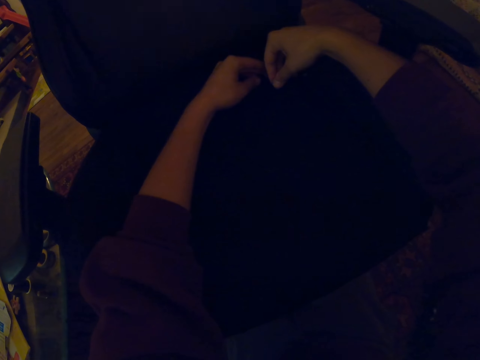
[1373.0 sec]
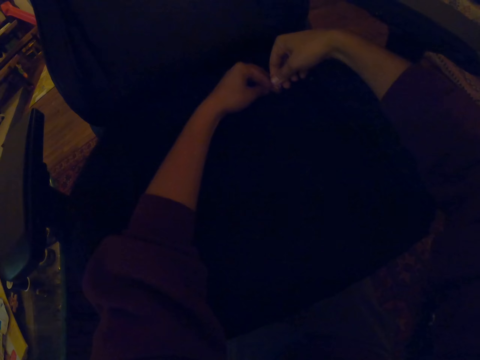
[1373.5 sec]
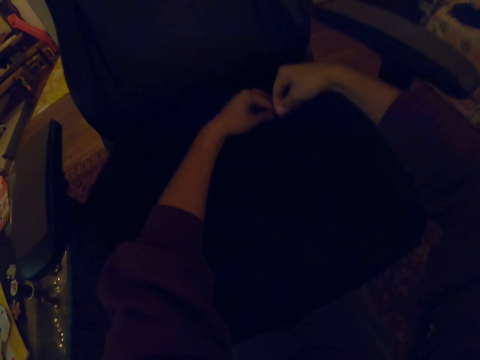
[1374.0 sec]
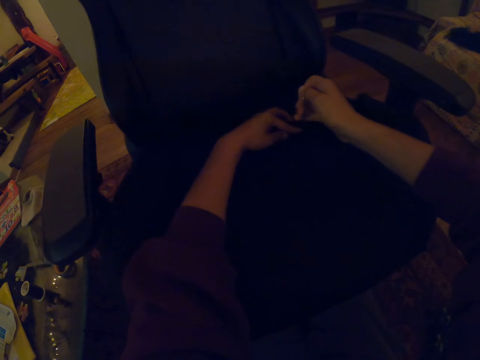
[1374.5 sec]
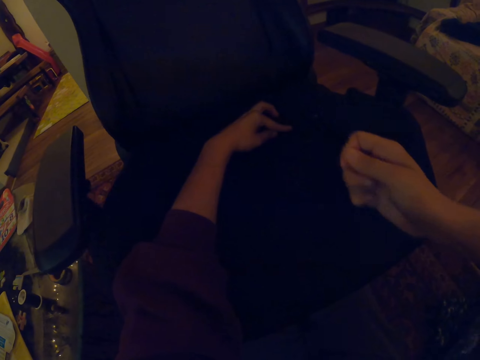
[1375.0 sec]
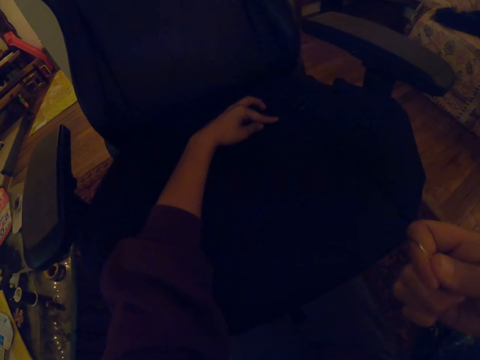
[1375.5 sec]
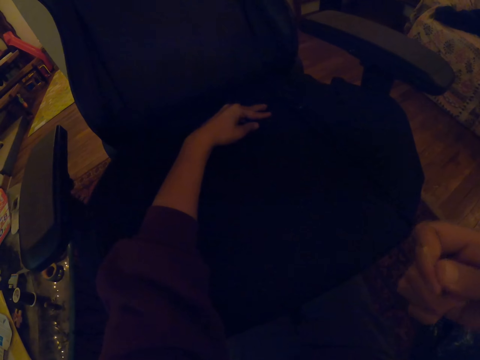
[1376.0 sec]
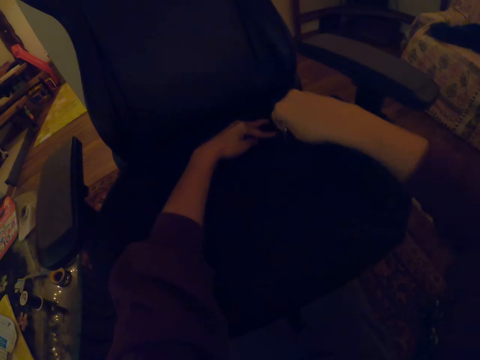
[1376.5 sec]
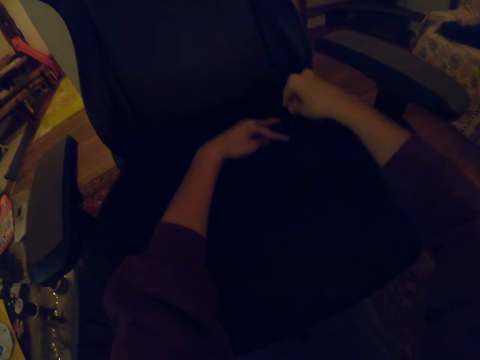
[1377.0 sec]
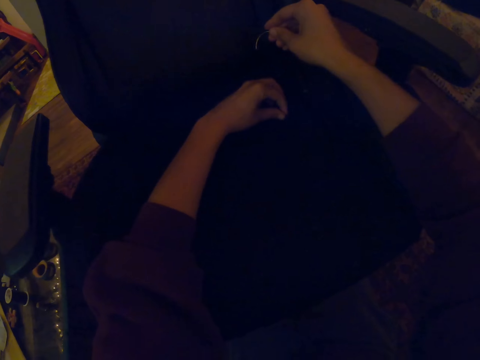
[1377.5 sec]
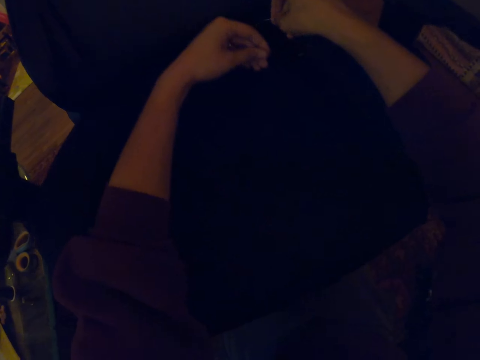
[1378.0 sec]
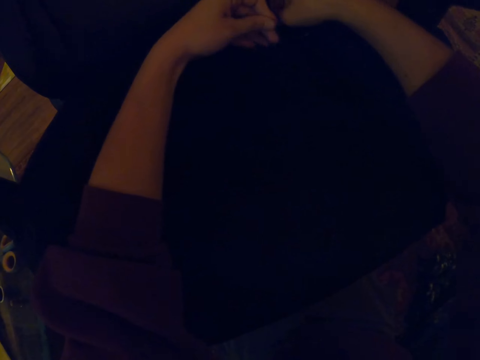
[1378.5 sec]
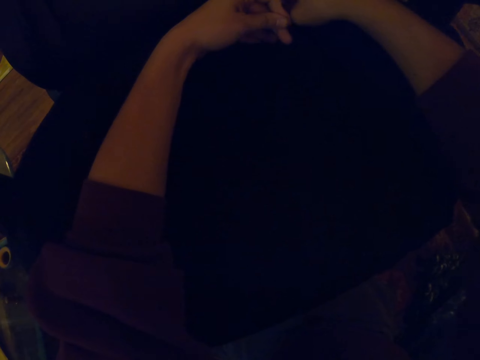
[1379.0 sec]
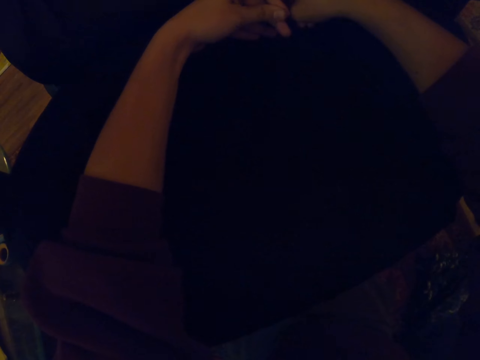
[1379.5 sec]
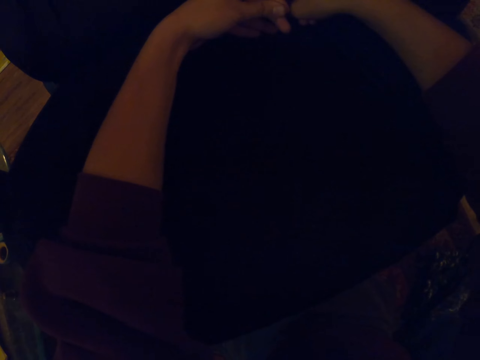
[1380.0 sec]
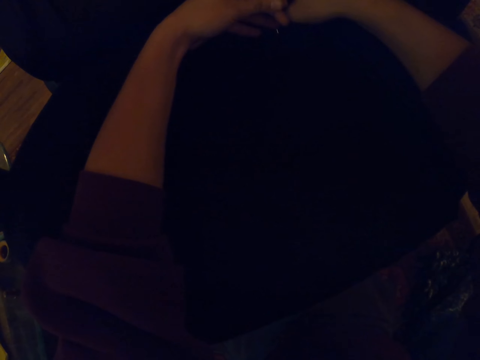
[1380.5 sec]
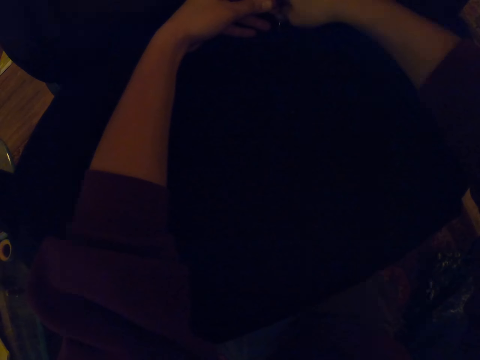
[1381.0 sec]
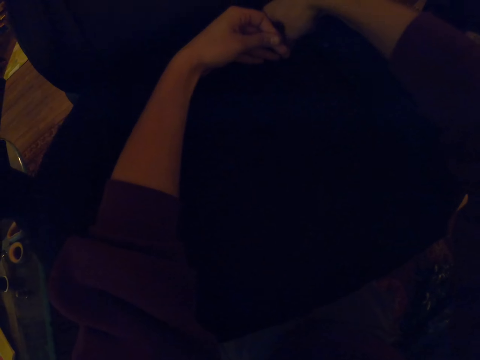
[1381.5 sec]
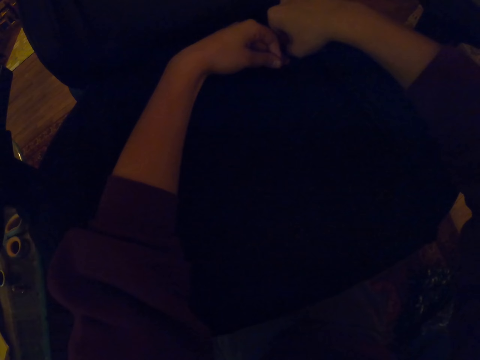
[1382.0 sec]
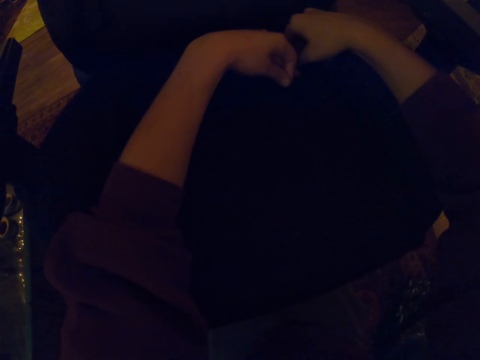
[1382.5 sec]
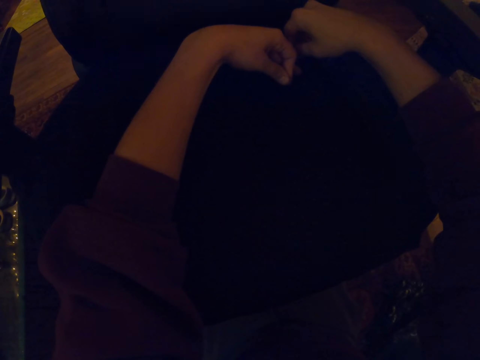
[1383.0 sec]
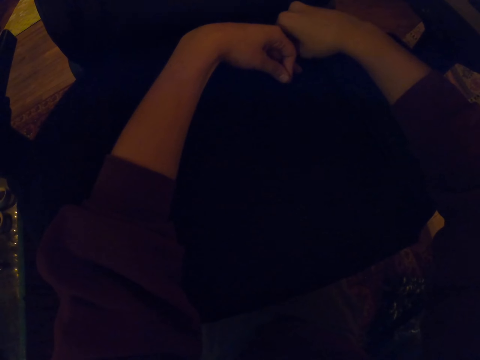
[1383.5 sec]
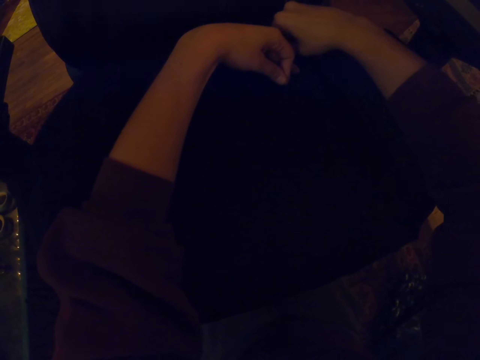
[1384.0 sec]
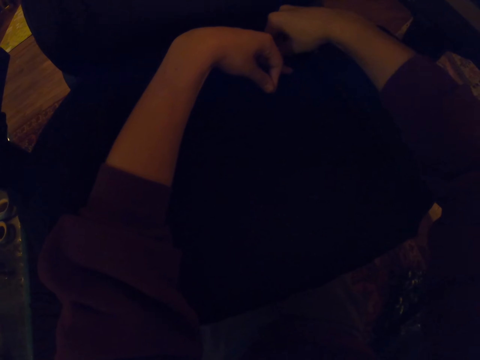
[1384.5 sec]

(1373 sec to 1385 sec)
The camera wearer pulls the thread with the right hand. They touch the chair. They sew the chair with a needle with a thread.

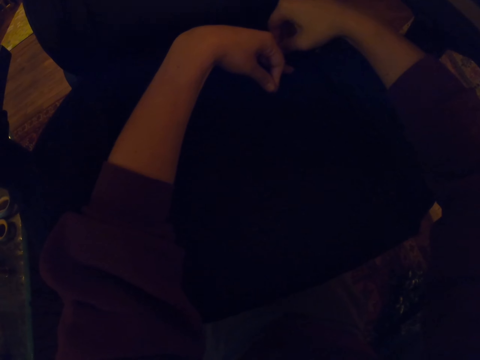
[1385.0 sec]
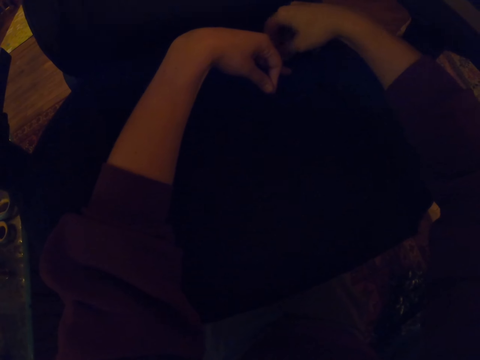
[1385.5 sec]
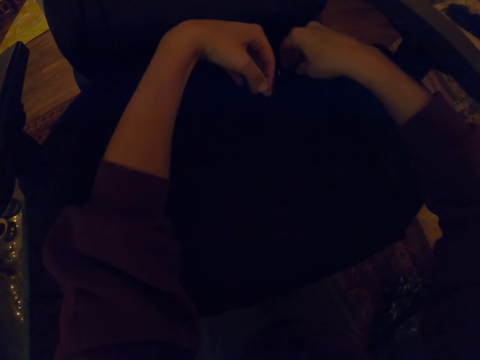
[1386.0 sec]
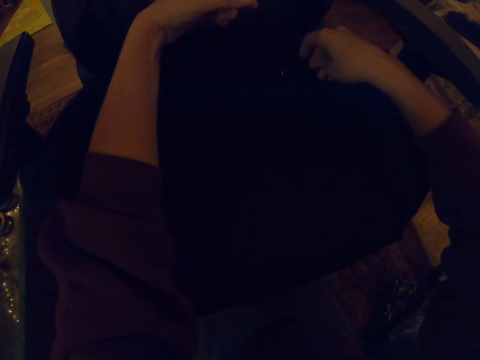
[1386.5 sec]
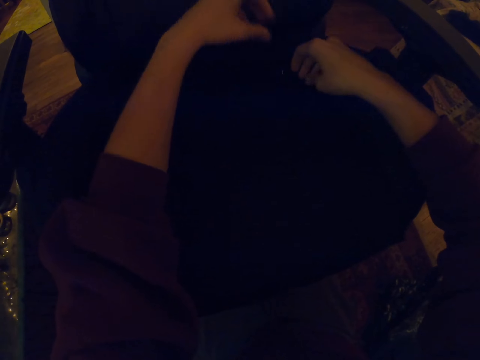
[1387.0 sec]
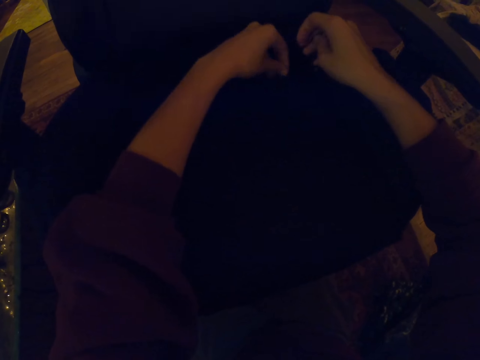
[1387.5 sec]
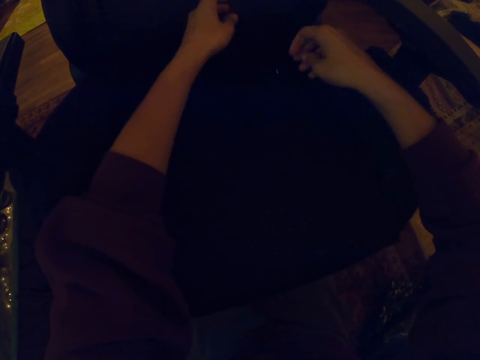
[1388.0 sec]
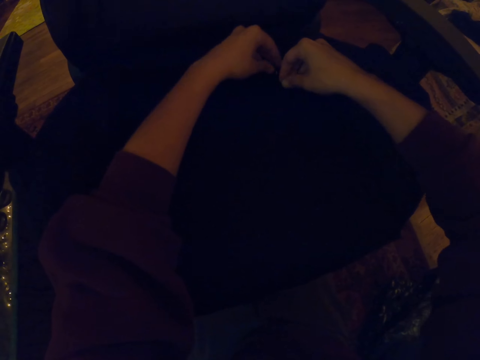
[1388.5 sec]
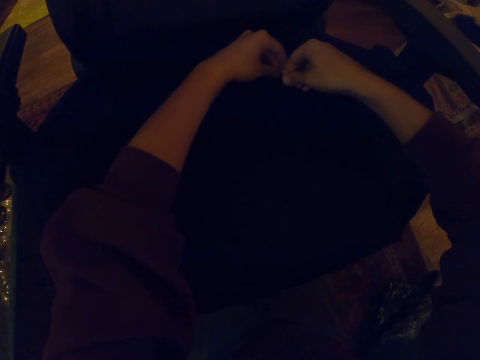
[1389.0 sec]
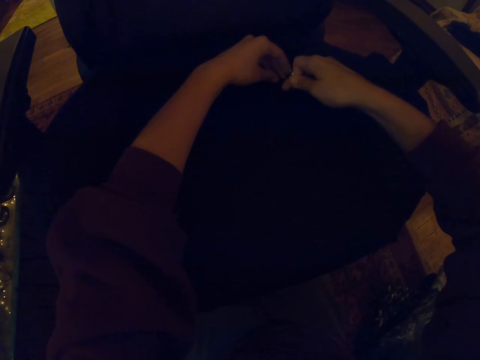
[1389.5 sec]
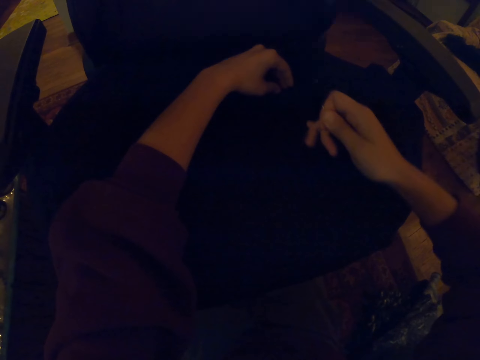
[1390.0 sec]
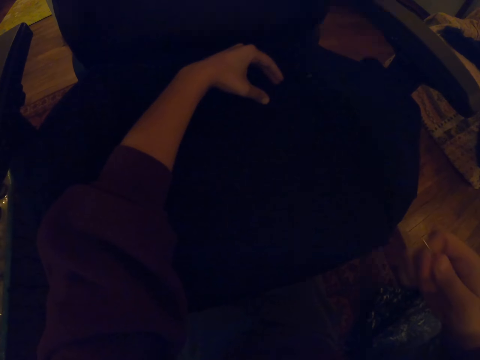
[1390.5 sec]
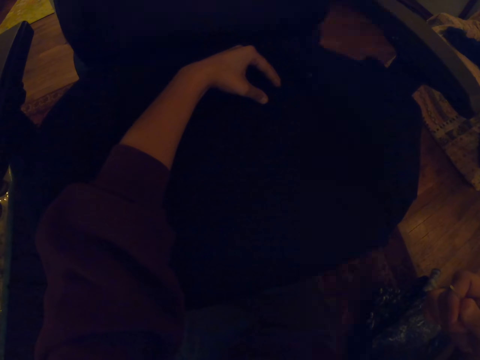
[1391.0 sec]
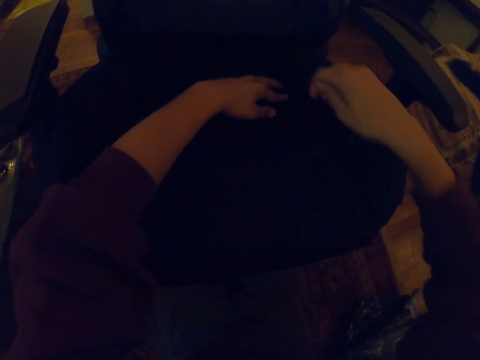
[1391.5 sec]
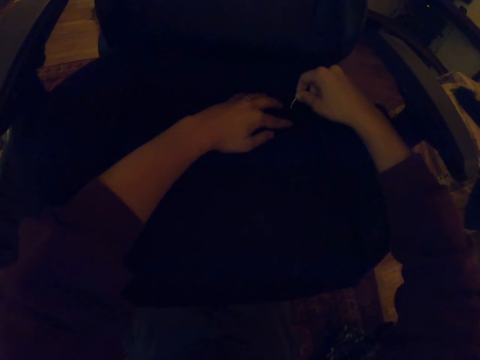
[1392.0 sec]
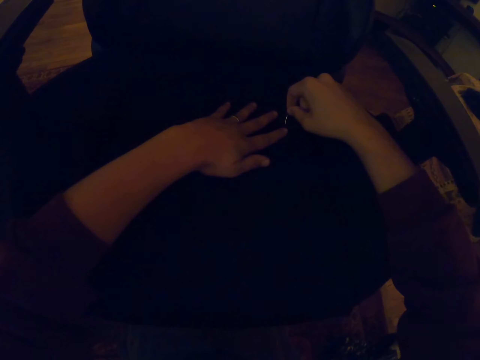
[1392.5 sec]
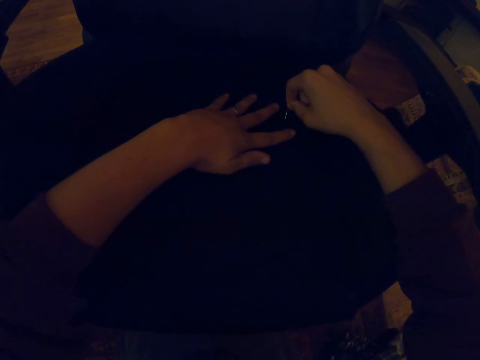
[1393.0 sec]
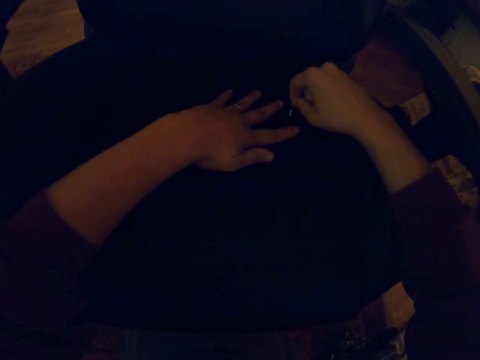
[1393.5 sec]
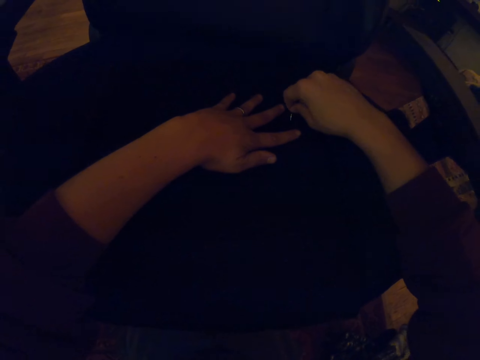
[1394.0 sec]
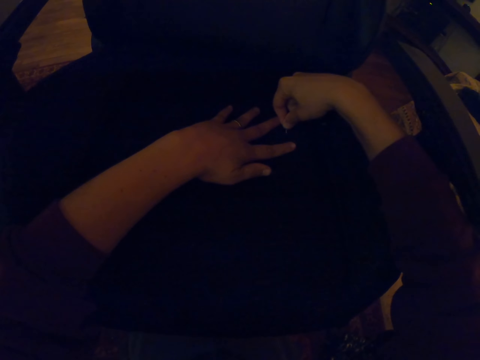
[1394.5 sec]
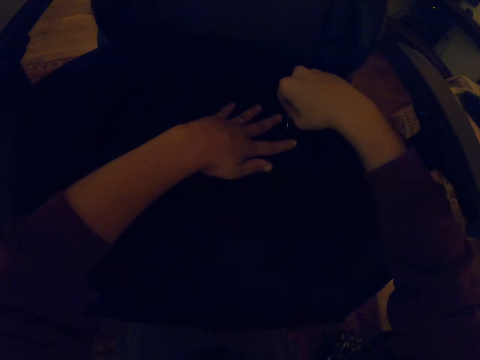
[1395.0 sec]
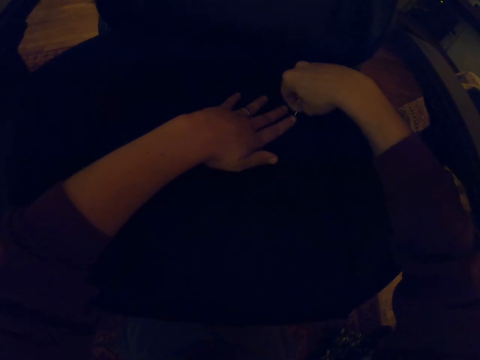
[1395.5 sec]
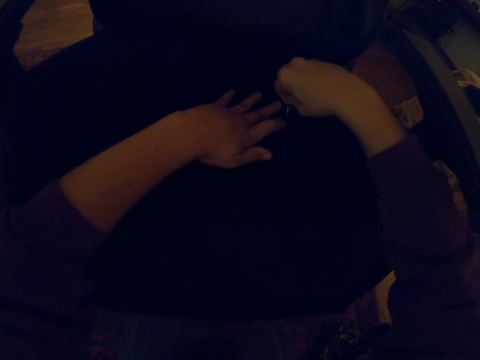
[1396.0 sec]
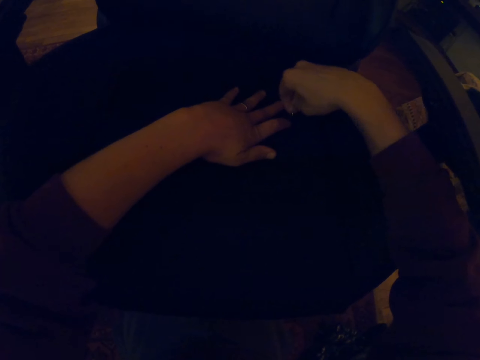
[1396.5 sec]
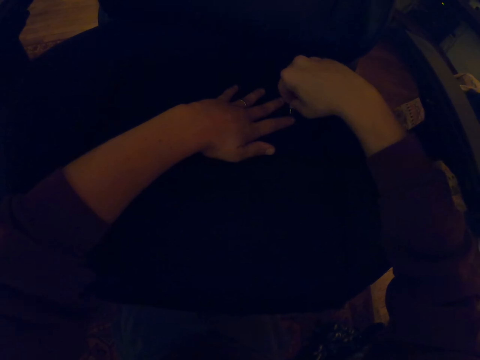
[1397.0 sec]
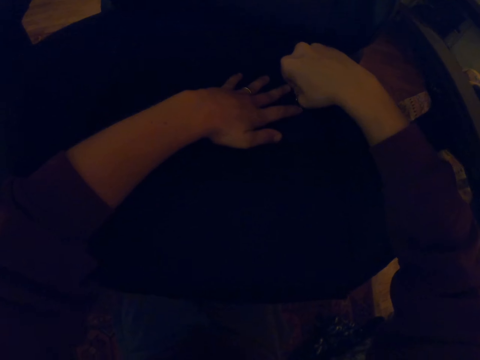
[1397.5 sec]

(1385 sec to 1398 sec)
The camera wearer pulls the thread with the right hand. They sew the chair with a needle with a thread.

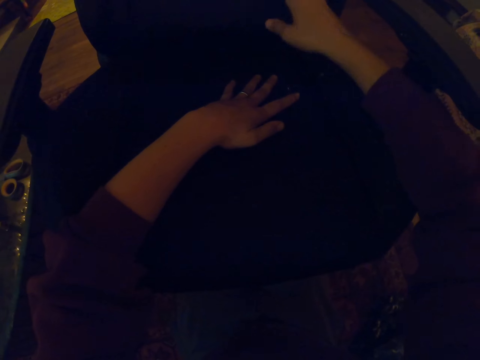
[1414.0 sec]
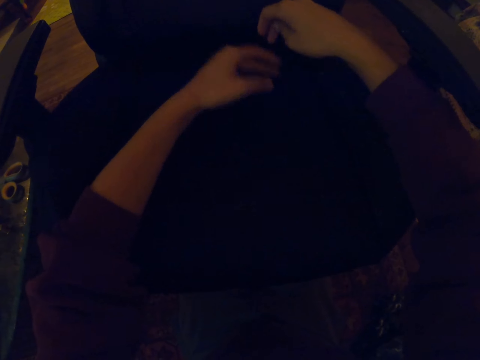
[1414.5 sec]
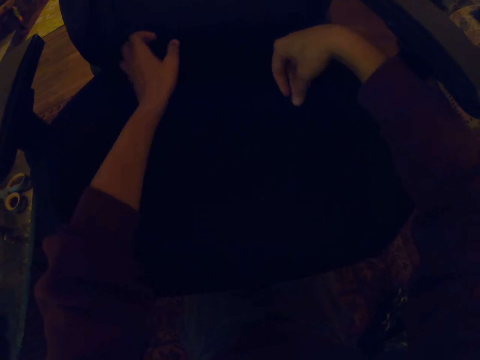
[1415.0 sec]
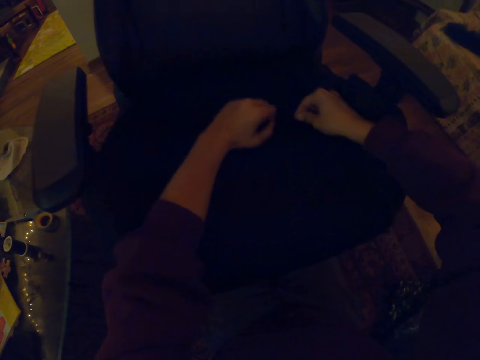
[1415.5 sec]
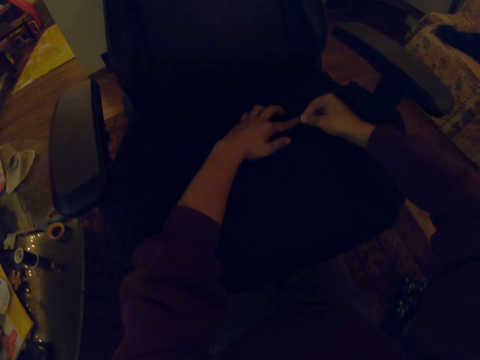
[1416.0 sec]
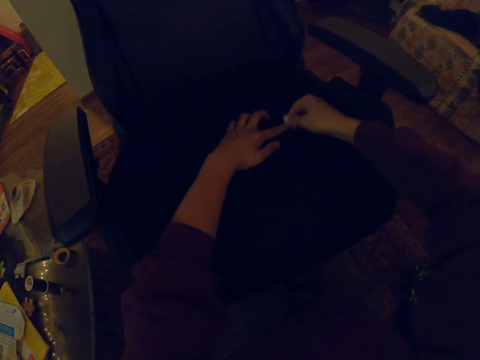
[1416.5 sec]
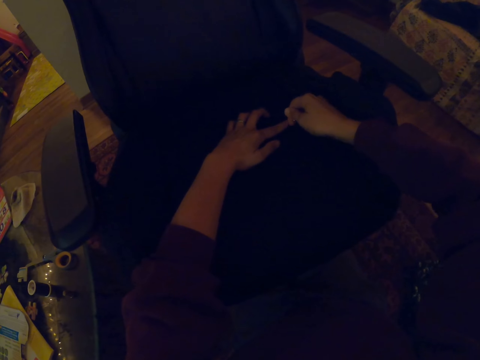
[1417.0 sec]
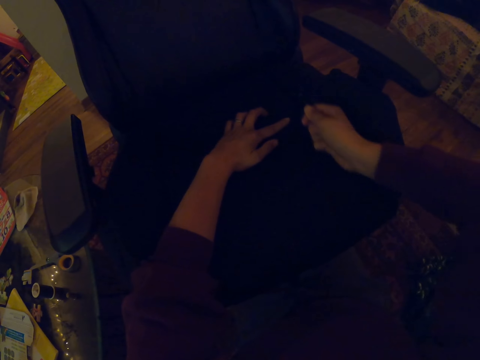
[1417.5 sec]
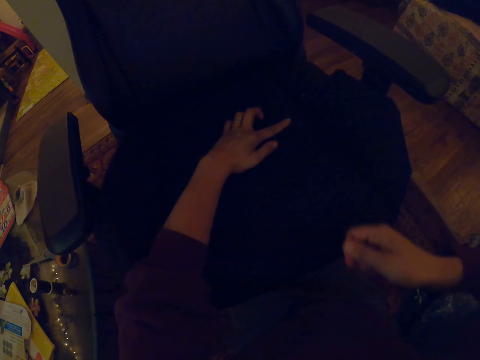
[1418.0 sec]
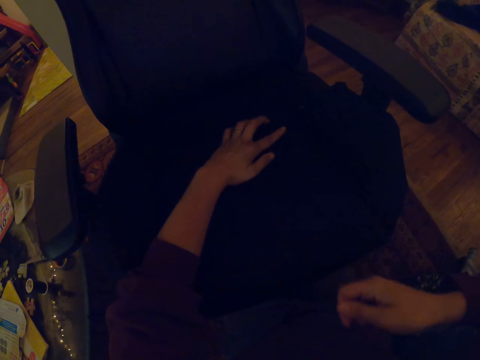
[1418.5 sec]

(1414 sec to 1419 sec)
The camera wearer pulls the thread with the right hand.
